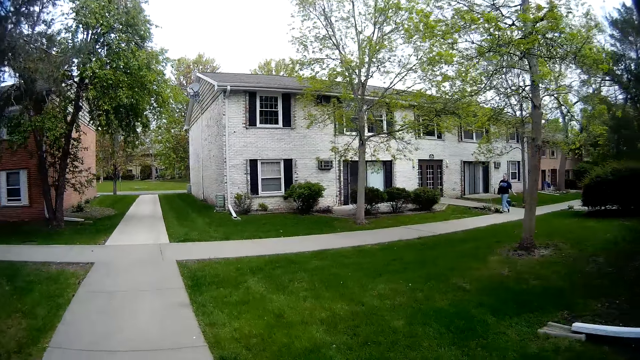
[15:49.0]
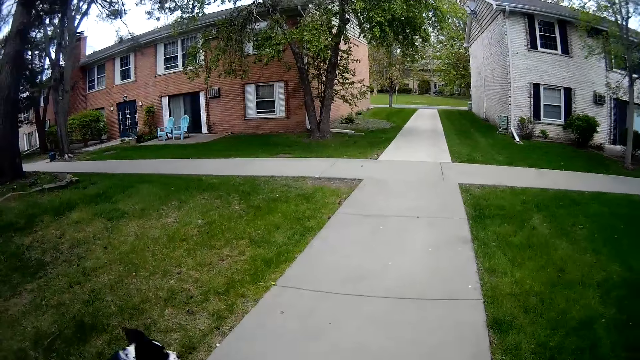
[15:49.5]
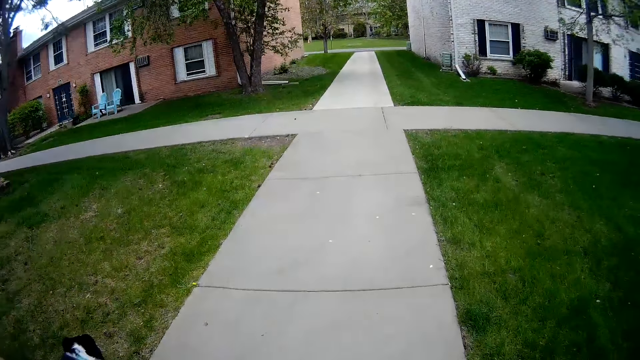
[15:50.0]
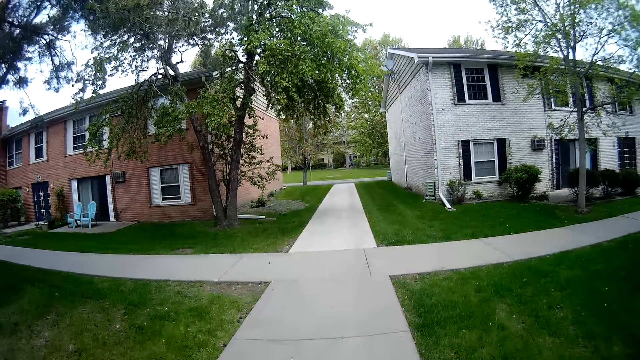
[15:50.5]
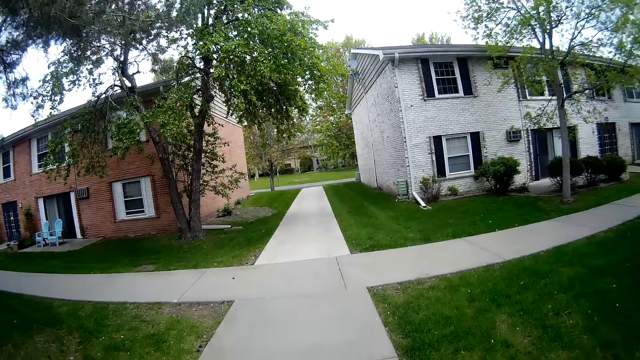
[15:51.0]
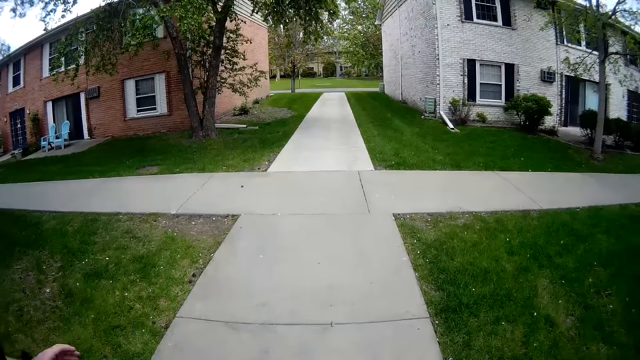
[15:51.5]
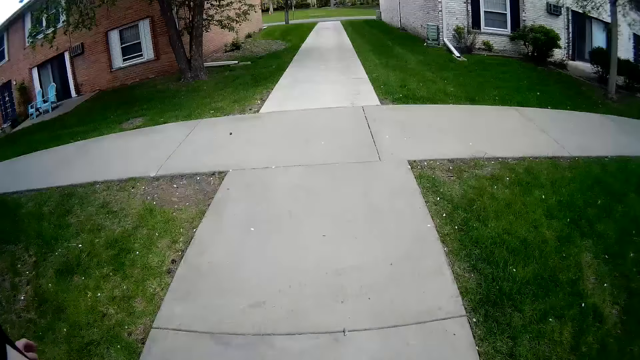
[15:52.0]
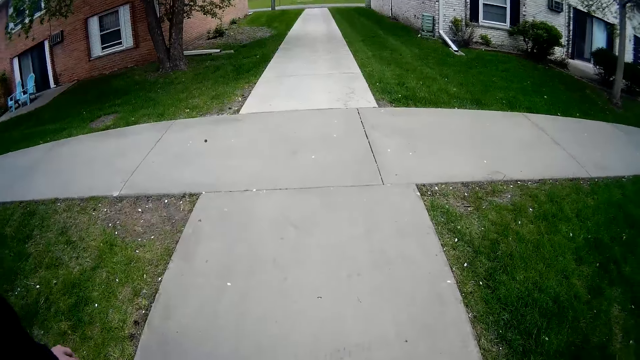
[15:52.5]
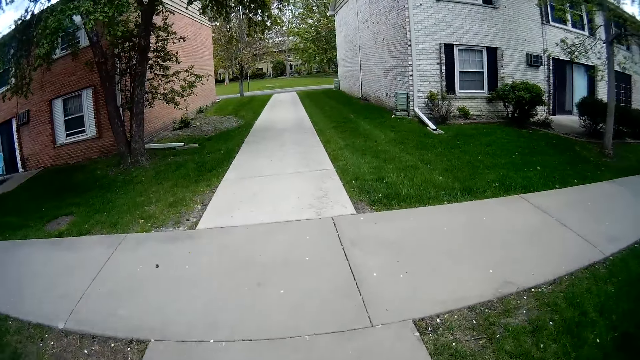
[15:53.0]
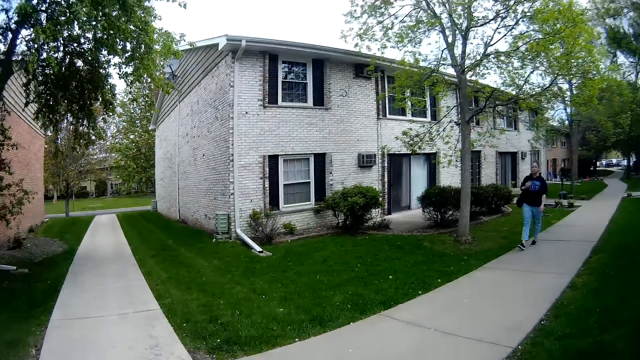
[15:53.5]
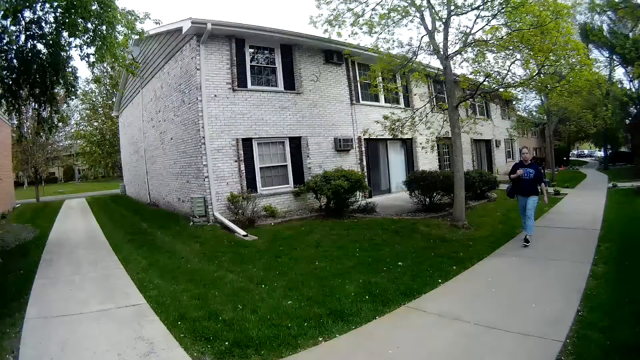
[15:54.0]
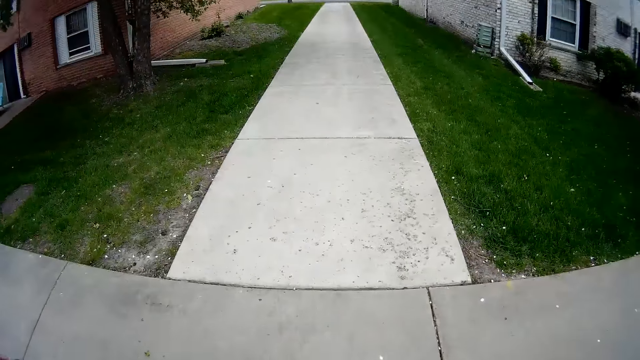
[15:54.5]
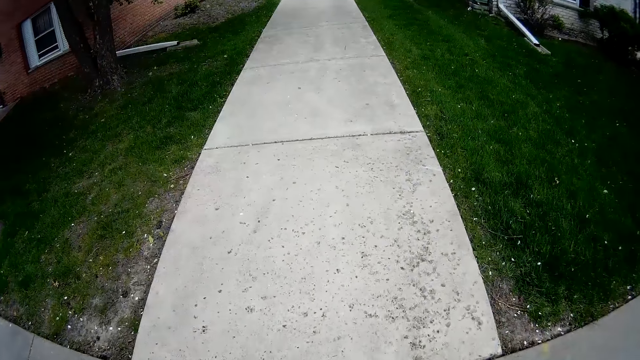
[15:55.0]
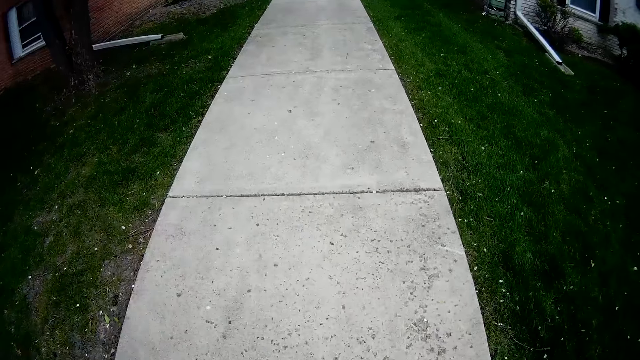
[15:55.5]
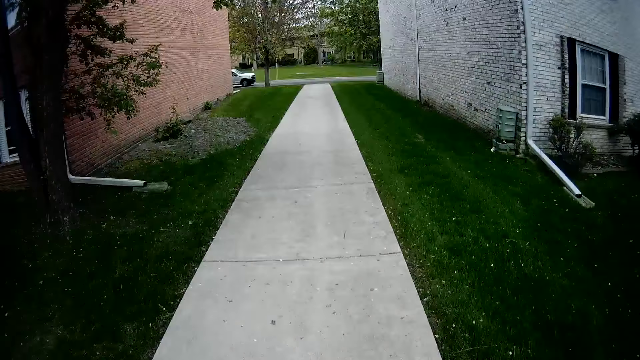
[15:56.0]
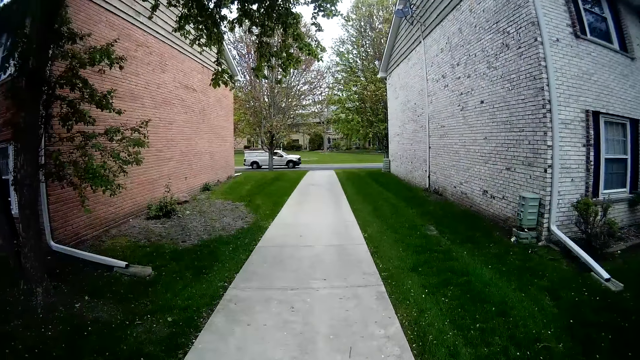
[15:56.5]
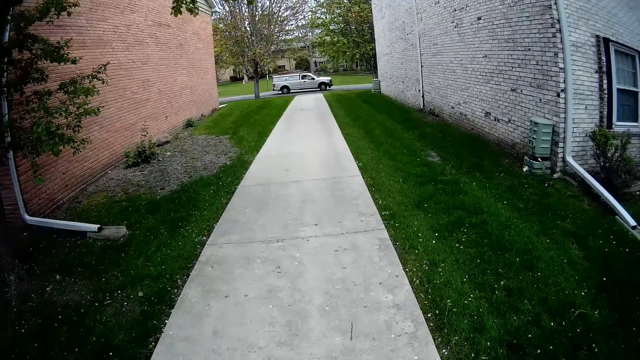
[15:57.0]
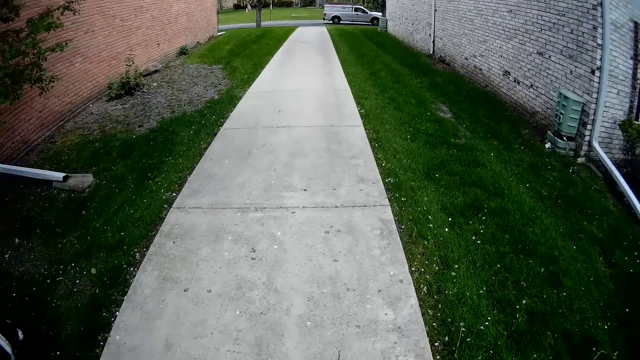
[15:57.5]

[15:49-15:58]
A lady walks around. The camera wearer looks around.

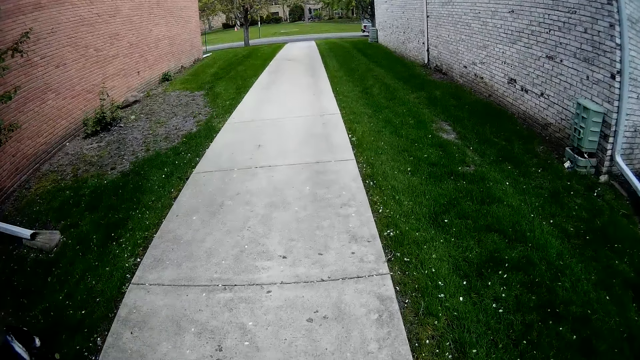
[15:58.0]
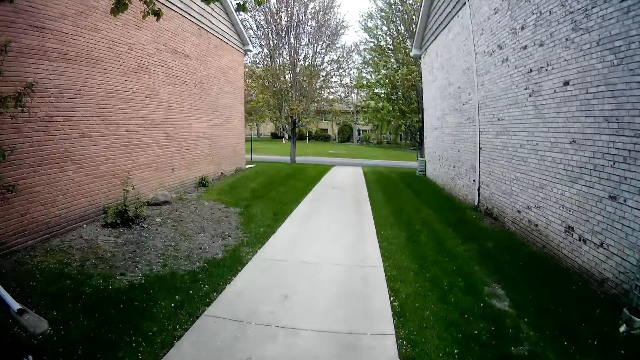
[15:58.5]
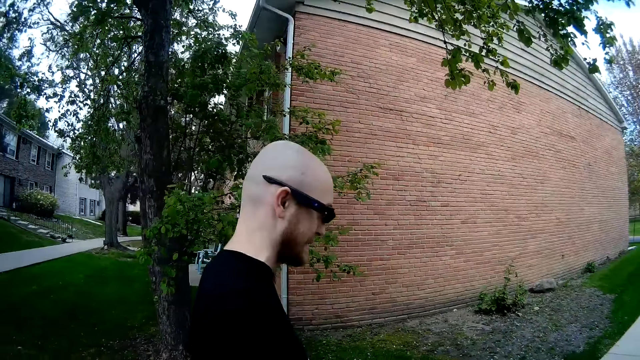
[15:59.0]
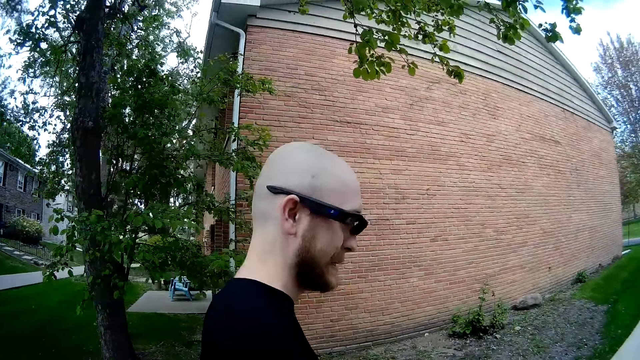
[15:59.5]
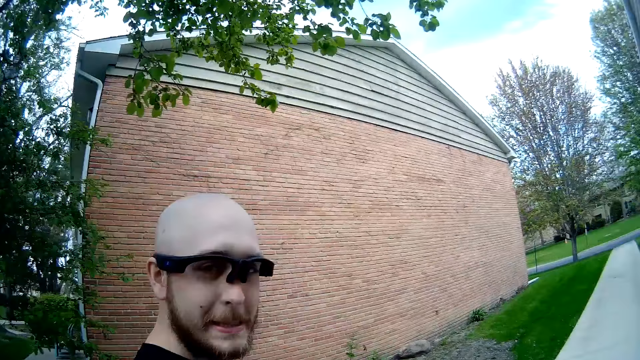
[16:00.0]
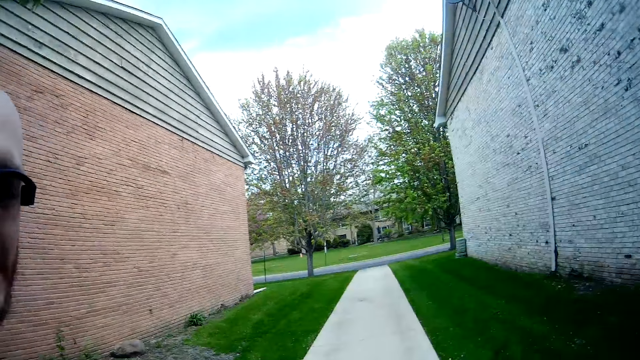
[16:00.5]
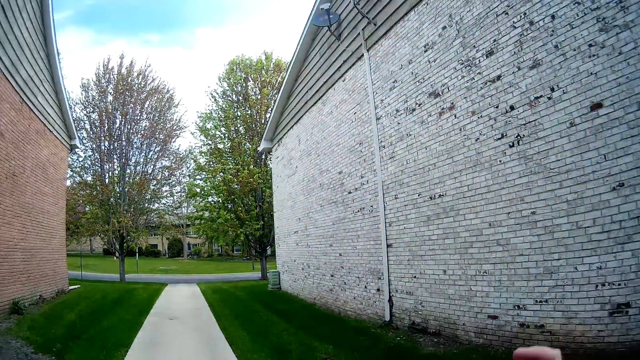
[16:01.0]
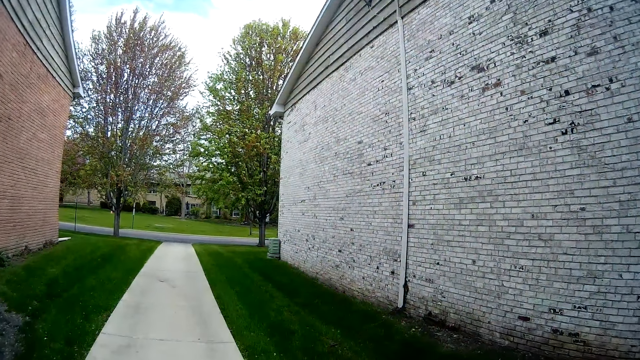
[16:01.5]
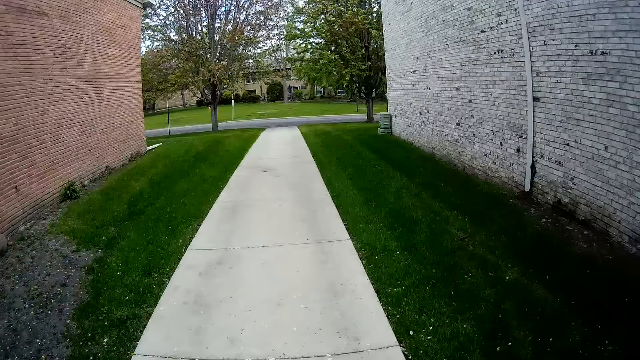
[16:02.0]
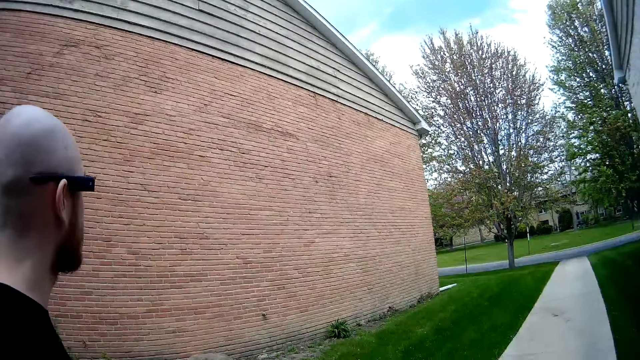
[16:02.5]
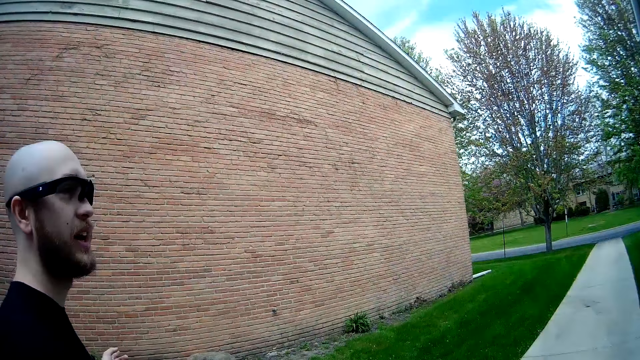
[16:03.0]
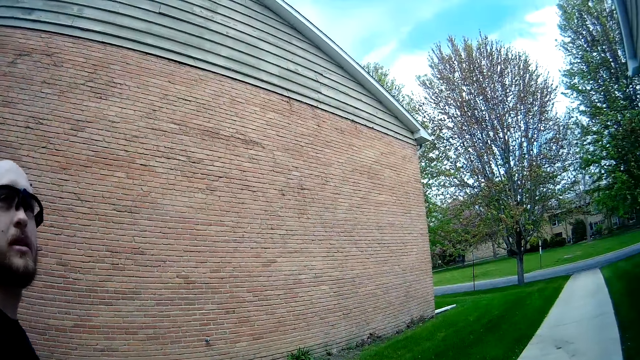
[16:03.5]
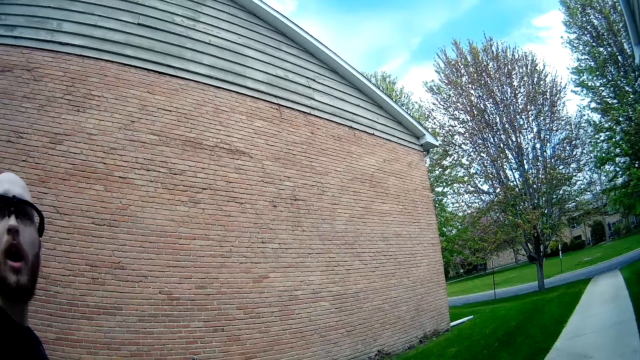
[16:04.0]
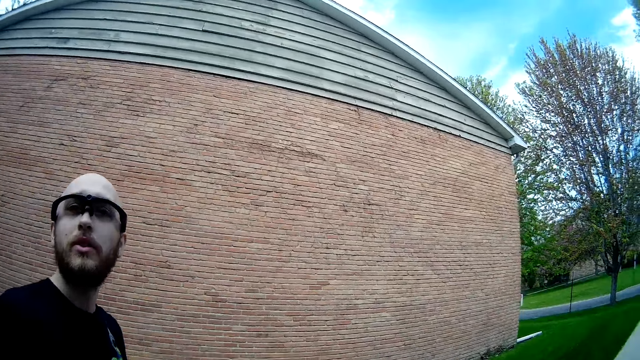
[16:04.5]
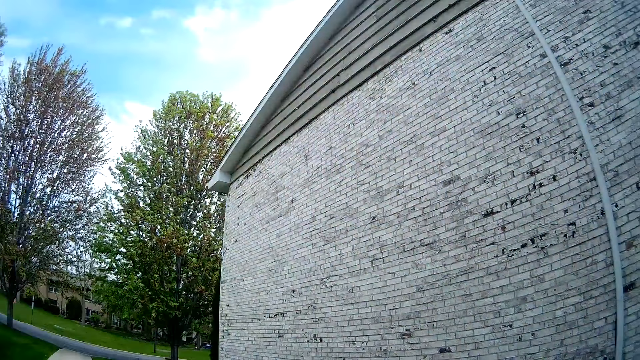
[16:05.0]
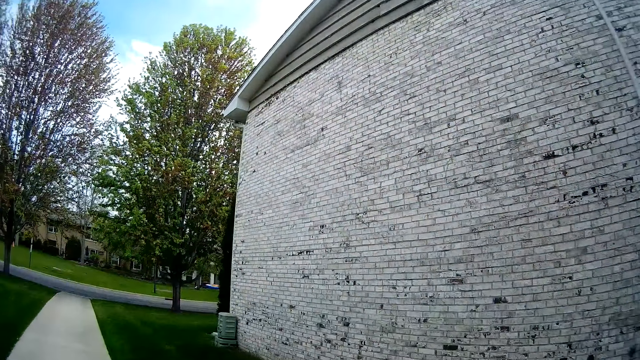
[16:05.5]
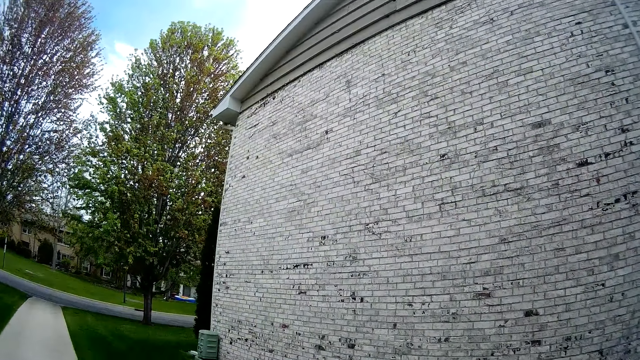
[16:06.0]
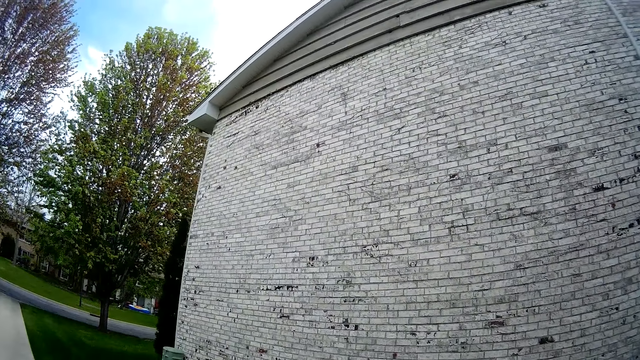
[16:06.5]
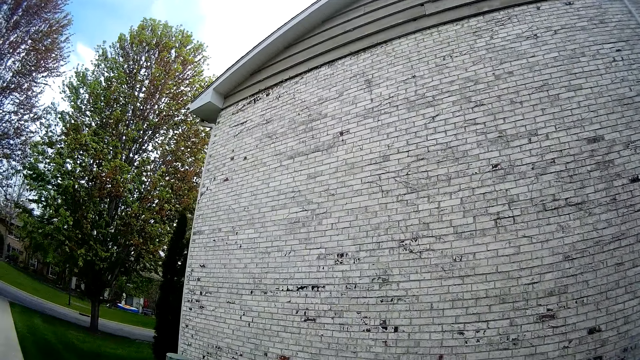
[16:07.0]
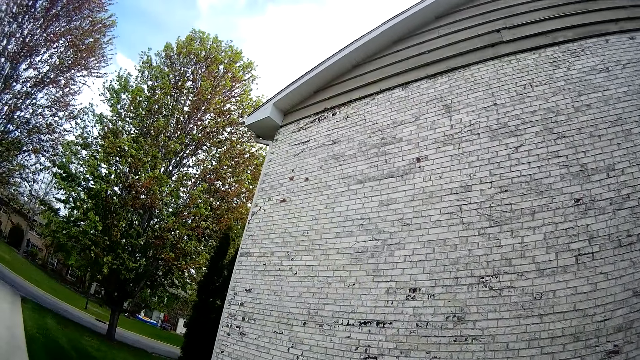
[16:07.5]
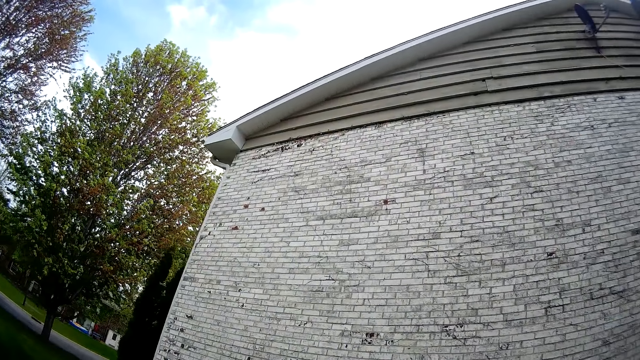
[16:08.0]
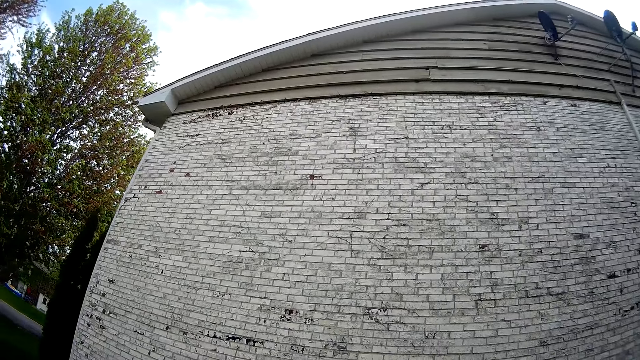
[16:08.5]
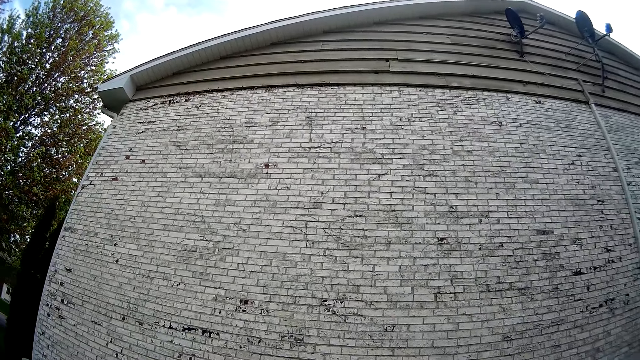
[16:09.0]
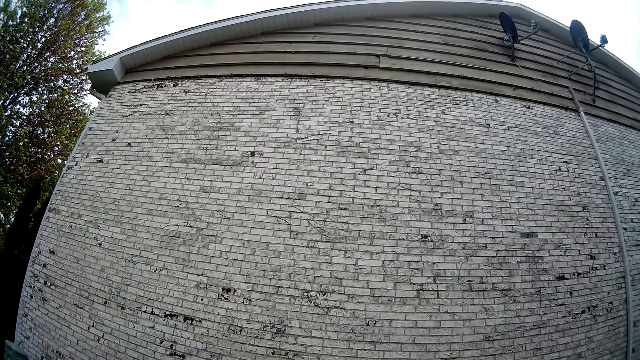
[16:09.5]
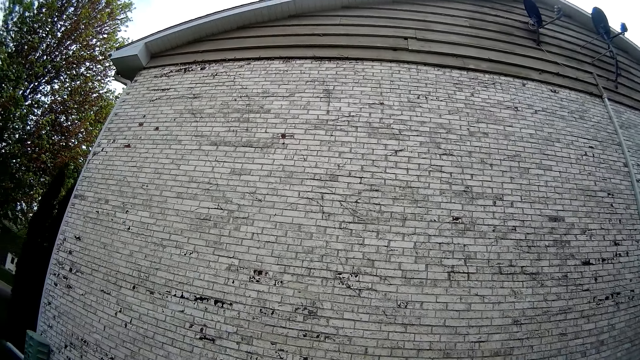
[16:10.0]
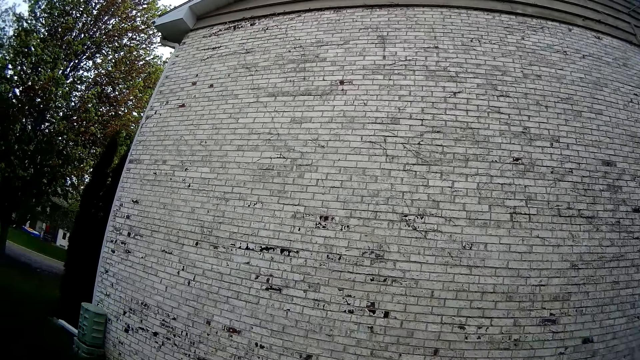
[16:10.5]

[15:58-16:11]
The camera wearer looks around. They point at the wall. They look around. They look around again.
